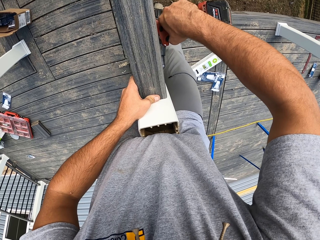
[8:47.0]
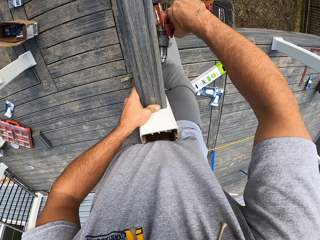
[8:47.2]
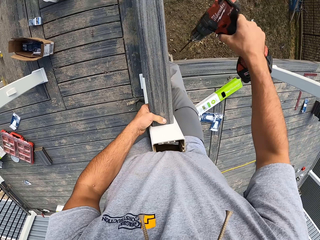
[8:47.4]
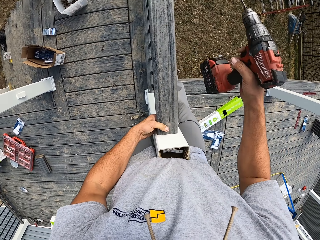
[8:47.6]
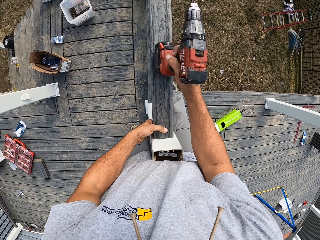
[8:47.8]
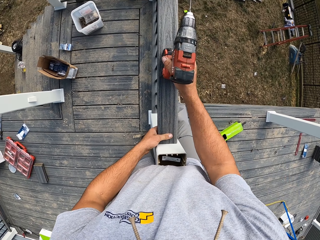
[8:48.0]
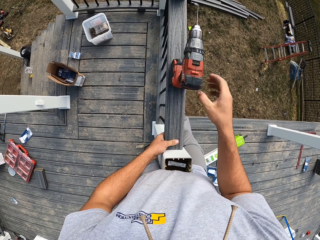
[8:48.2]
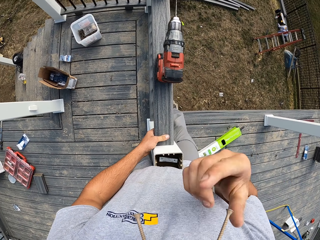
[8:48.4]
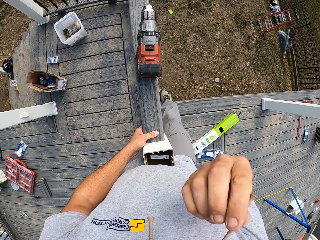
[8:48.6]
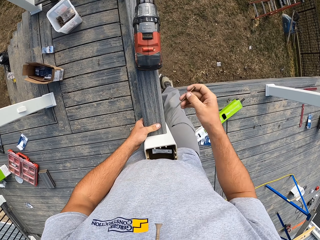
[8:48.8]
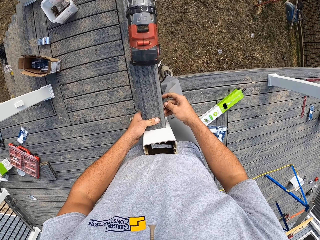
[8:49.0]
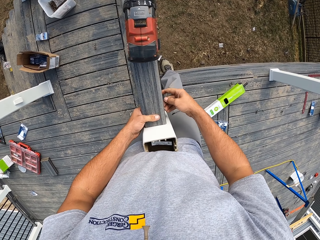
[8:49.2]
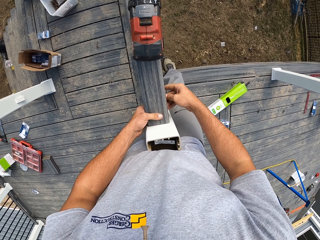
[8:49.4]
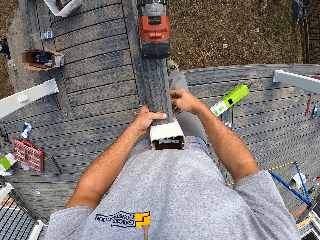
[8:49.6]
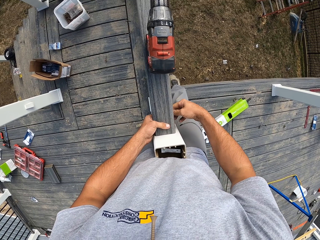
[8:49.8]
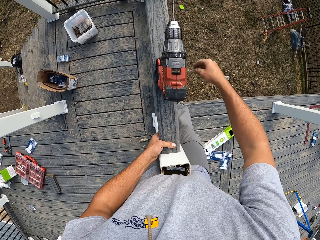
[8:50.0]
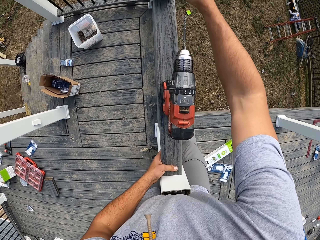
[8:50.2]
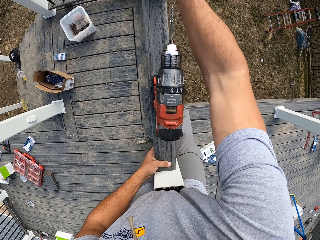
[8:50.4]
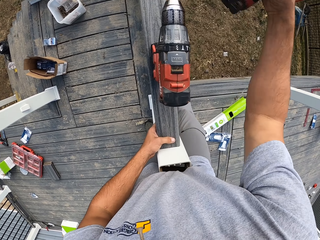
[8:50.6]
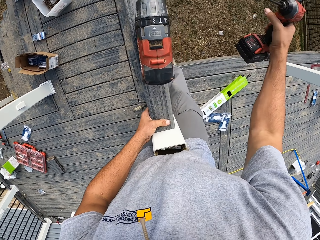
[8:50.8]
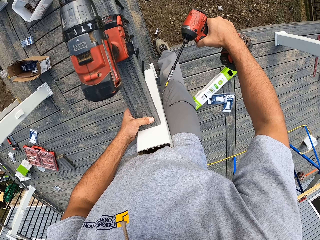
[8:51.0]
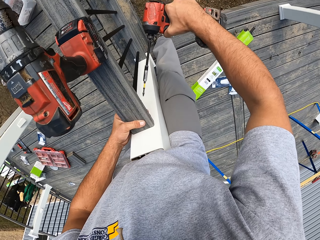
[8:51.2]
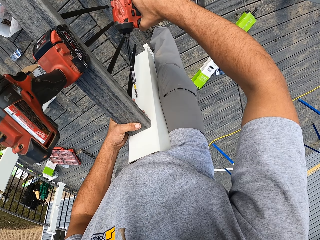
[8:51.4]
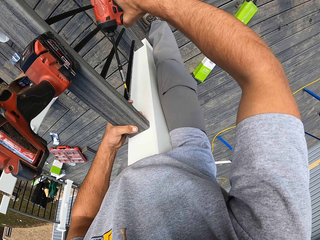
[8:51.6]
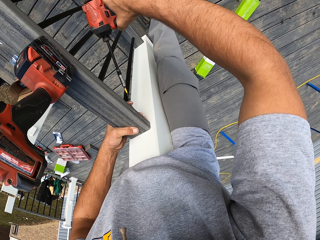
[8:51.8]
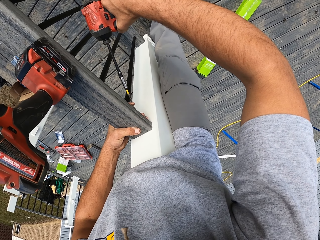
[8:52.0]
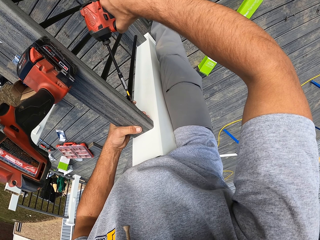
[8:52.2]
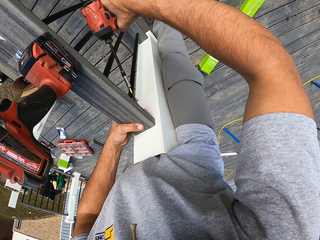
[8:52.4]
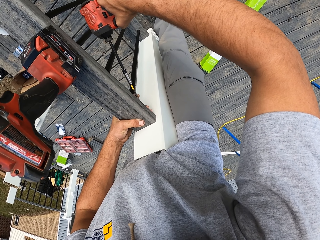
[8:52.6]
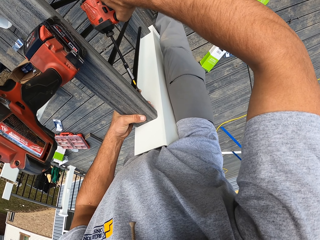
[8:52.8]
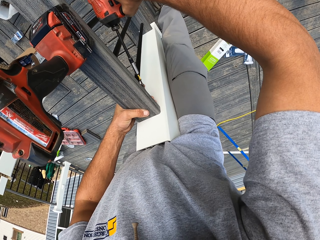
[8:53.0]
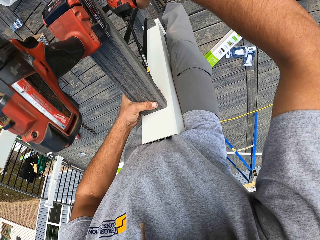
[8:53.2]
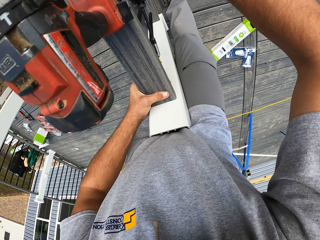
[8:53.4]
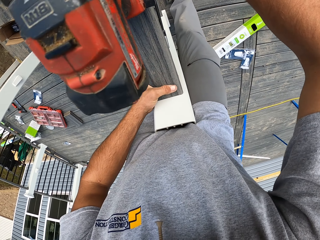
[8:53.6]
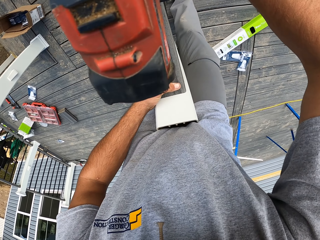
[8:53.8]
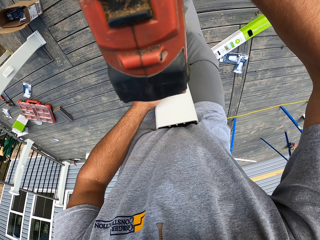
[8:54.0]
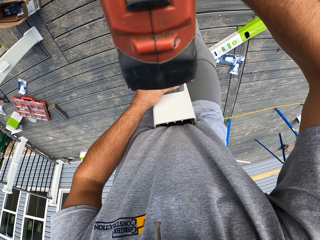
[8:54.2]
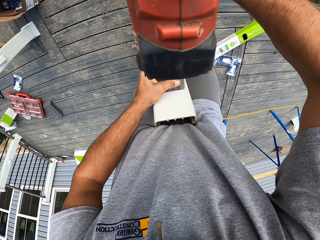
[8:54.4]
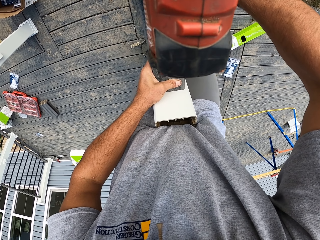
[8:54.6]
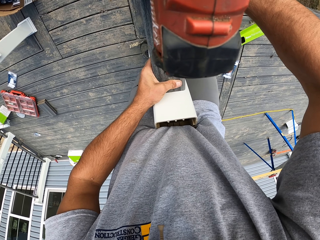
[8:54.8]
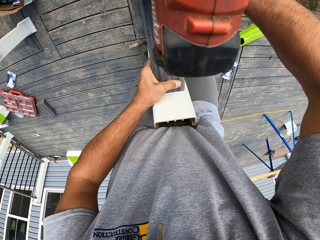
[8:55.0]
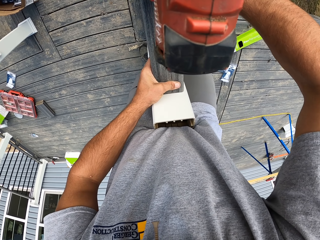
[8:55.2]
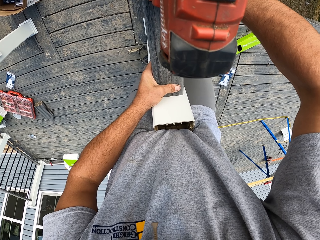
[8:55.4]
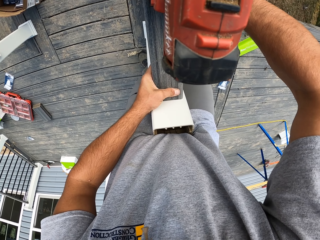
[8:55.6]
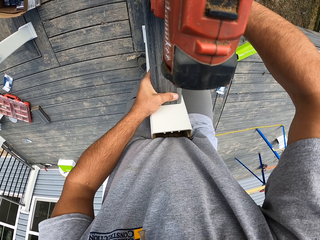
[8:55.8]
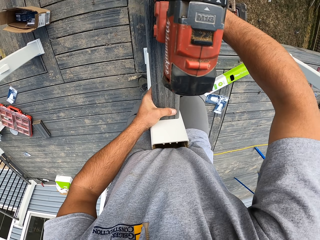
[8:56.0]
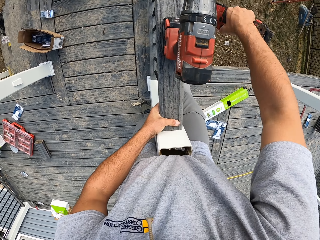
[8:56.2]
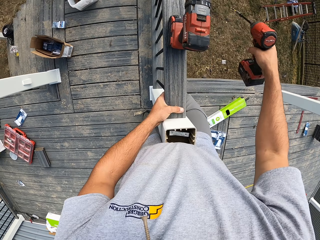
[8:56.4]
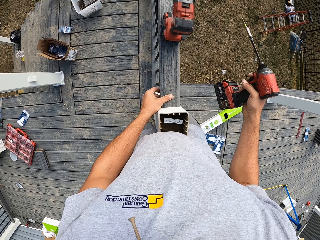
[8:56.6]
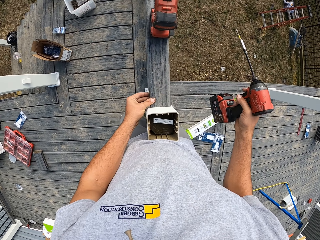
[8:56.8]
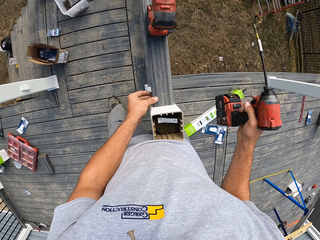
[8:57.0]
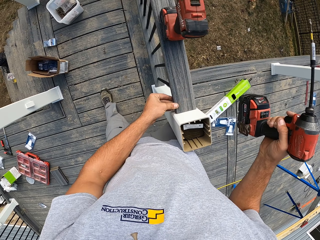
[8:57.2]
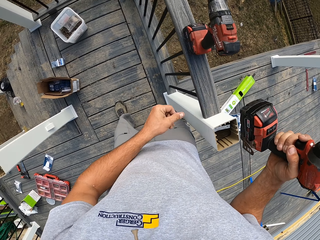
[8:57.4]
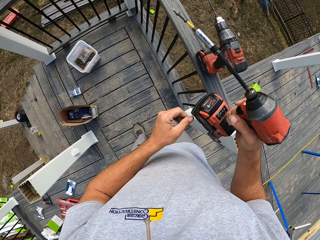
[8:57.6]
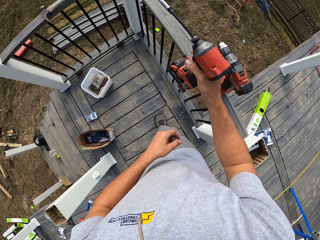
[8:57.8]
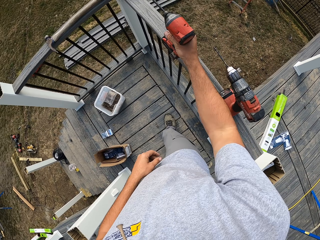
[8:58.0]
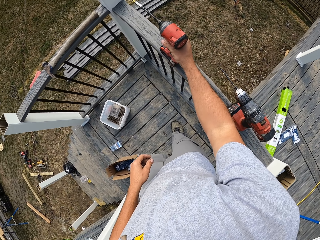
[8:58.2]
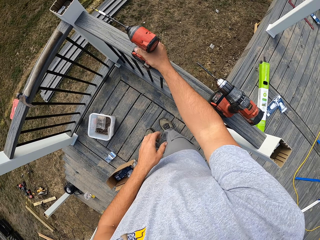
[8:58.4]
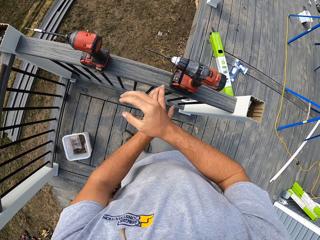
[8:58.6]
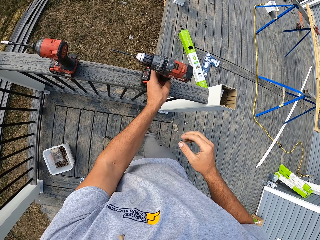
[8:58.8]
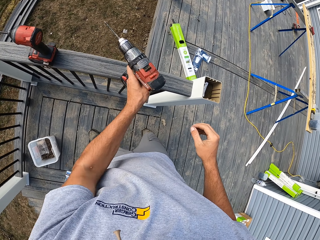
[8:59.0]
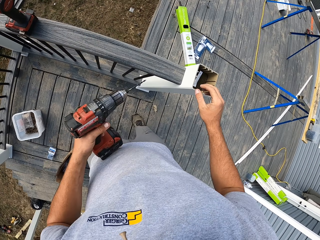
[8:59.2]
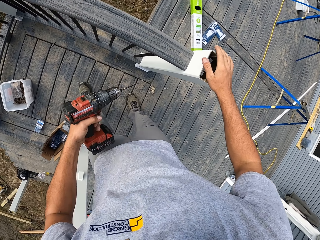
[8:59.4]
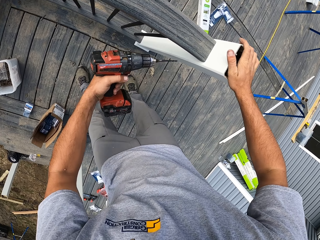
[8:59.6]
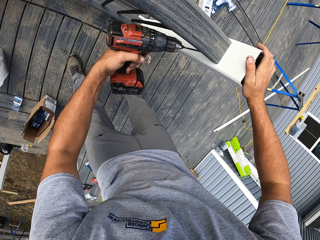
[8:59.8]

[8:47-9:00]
The camera wearer places a cordless drill on a piece of wood frame. He picks a screw from his mouth with his right hand, puts the screw on a hole with his right hand, picks the cordless drill with his left hand from the piece of wood frame, and drills the screw in the wood with the drill. He places the cordless drill with his left hand from the piece of wood frame. He picks the cordless drill with his left hand from the piece of wood frame.

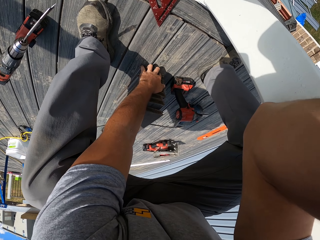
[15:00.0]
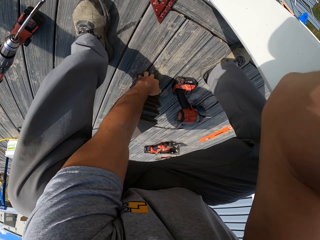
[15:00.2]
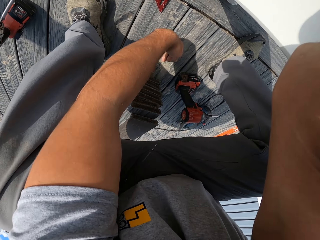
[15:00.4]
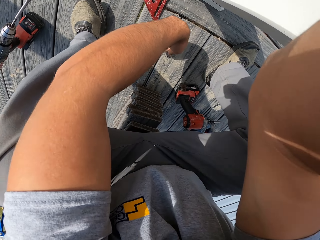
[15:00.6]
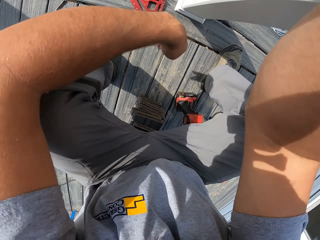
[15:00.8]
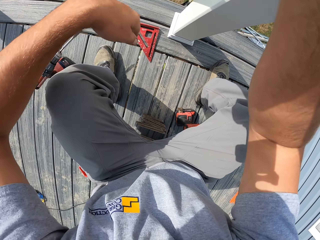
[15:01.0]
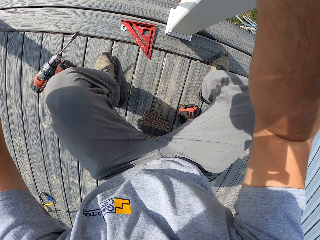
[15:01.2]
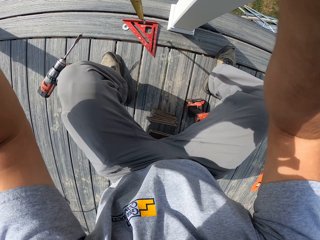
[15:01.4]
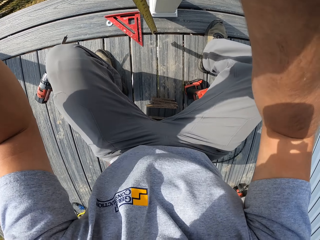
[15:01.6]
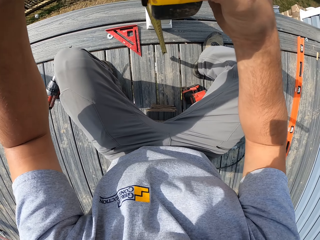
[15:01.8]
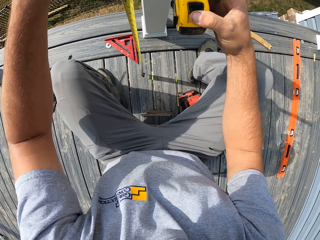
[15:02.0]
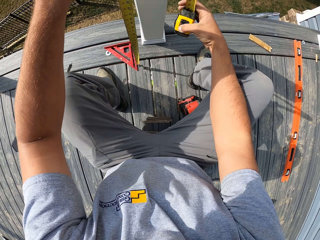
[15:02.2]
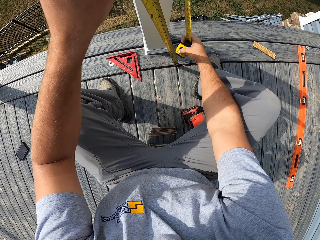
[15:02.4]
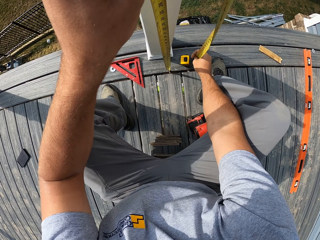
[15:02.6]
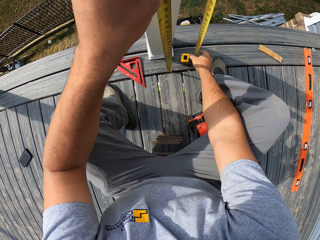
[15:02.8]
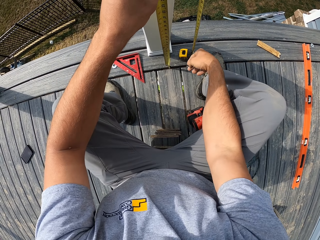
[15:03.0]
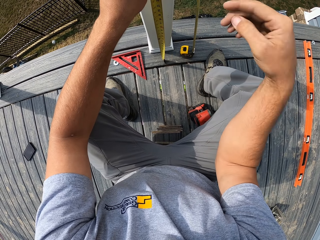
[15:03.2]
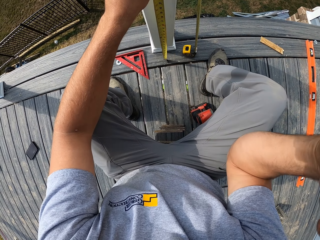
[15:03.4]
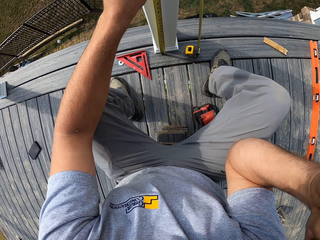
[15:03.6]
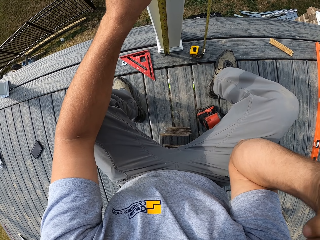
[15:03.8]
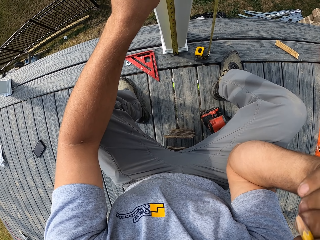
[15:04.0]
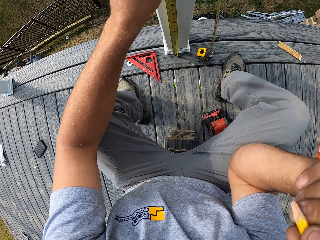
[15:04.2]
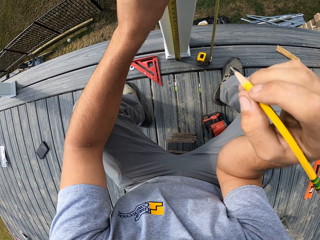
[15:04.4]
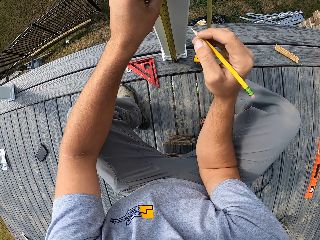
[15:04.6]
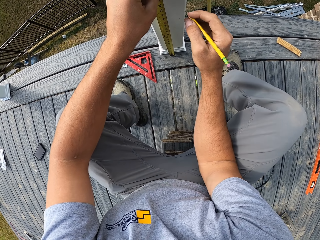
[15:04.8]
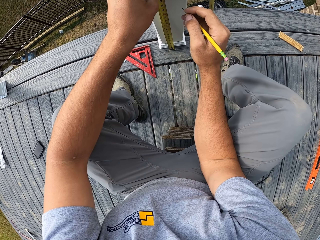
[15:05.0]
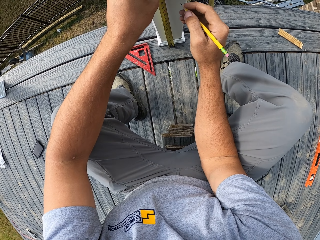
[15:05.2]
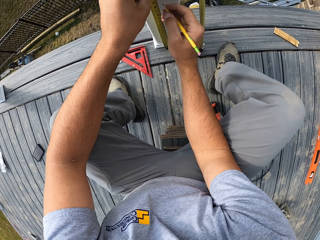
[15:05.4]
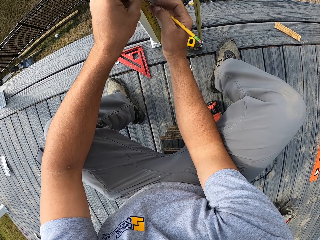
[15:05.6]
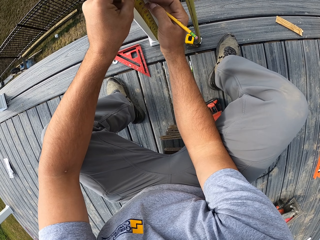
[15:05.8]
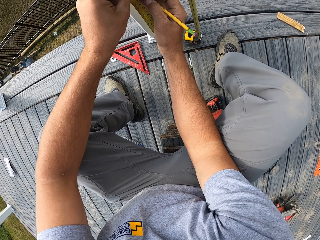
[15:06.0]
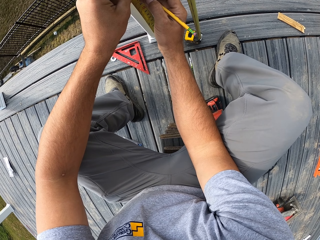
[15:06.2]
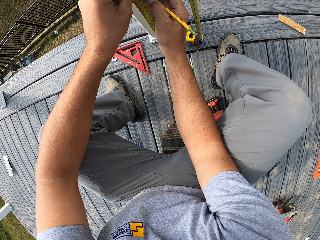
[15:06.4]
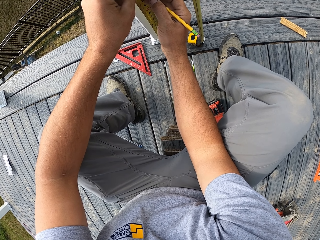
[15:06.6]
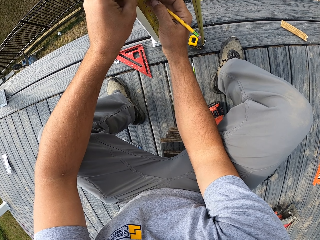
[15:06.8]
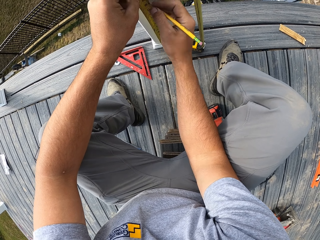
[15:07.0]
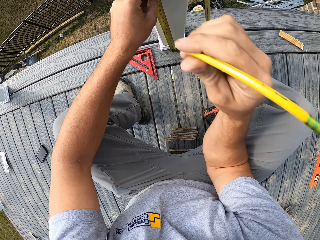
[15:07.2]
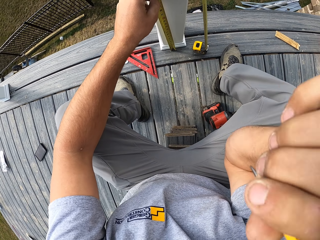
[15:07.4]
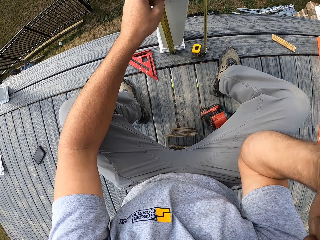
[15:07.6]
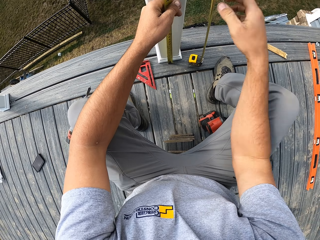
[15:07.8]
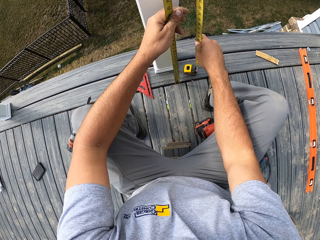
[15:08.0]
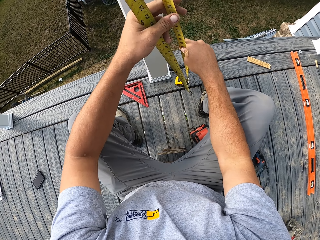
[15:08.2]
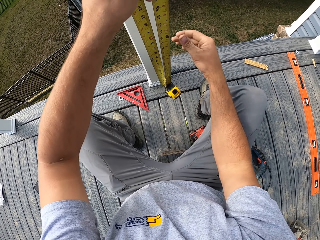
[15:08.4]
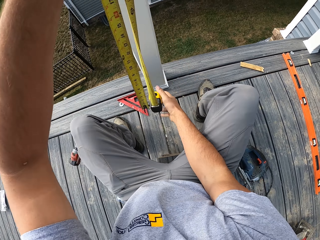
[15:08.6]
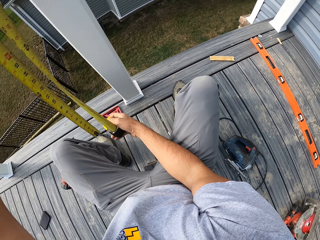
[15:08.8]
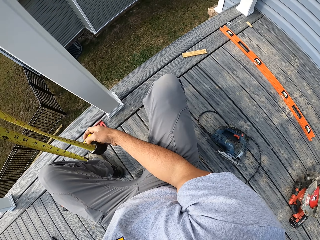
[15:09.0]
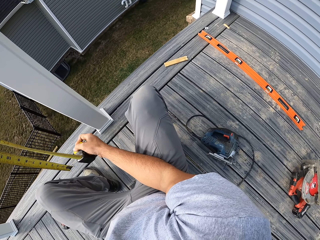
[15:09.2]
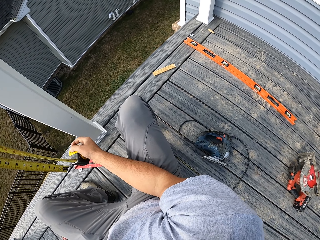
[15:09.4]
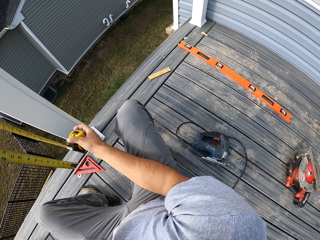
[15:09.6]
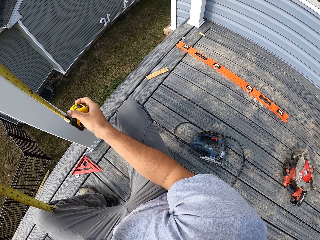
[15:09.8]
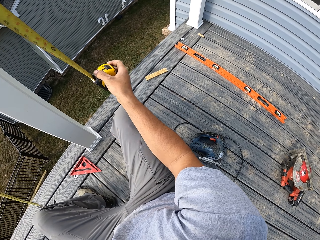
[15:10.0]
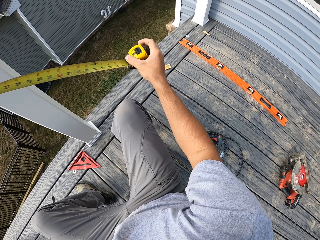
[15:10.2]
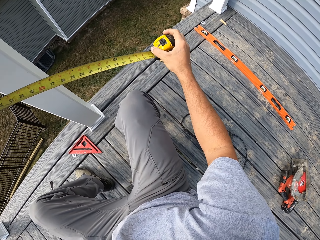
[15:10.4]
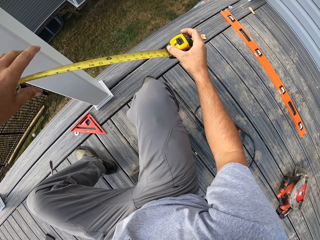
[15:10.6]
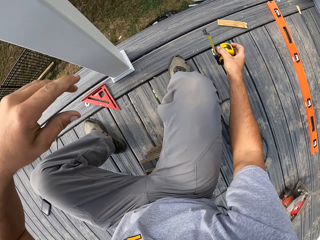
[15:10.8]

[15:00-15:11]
The camera wearer sits on the bench. He looks around the area. He measures the wood rail. He removes his hand from the tape measure. He holds a pencil. He marks on the wood rail. He adjusts his hand. He adjusts the tape measure. He looks around the area. He adjusts the tape measure.
